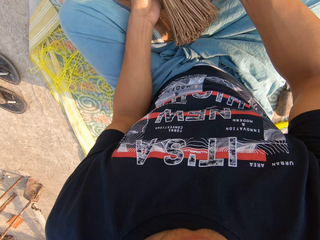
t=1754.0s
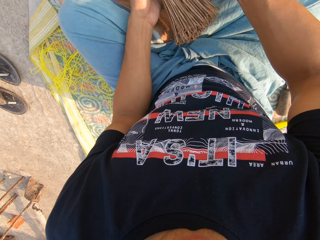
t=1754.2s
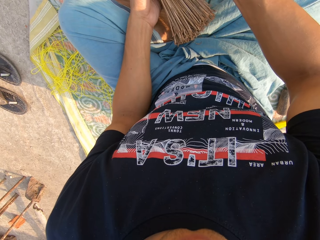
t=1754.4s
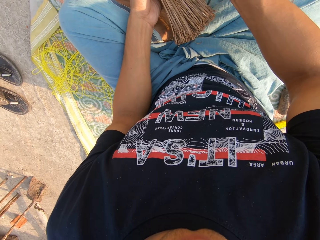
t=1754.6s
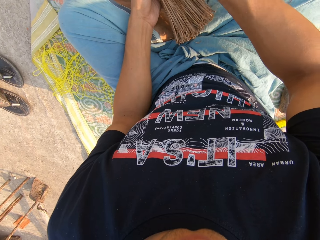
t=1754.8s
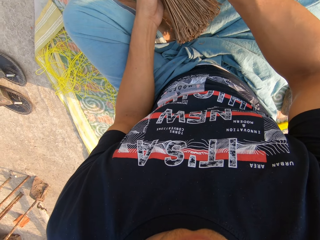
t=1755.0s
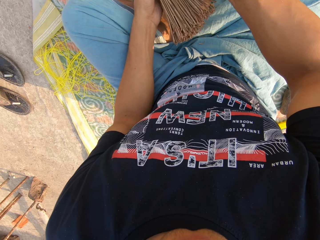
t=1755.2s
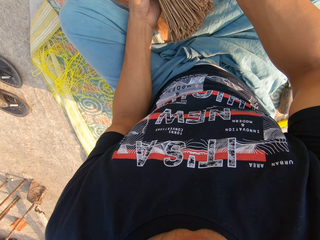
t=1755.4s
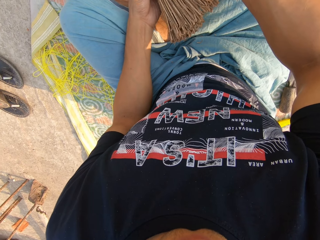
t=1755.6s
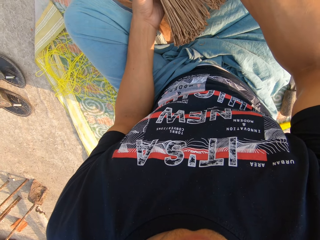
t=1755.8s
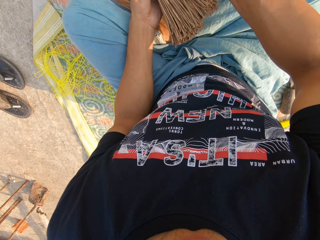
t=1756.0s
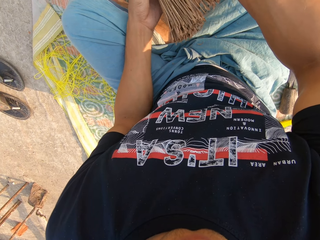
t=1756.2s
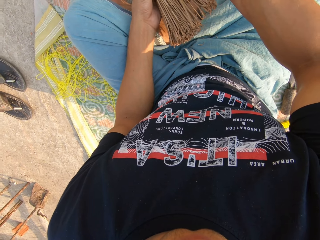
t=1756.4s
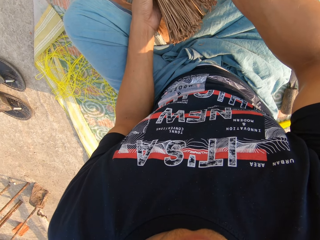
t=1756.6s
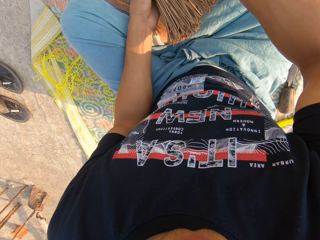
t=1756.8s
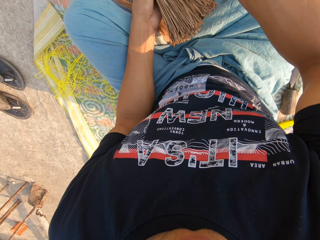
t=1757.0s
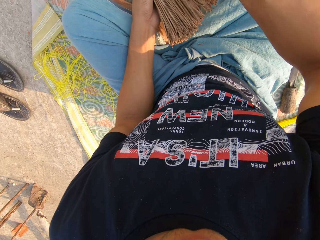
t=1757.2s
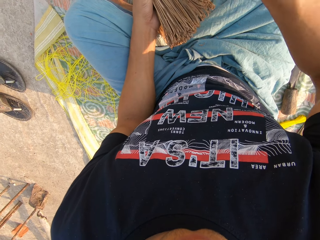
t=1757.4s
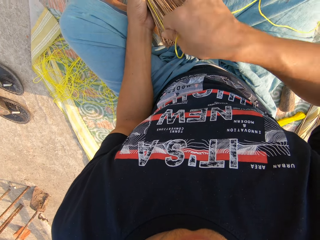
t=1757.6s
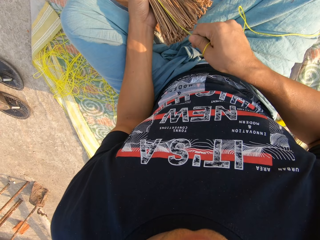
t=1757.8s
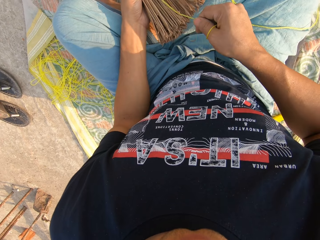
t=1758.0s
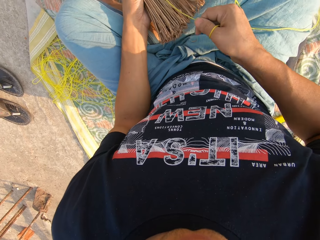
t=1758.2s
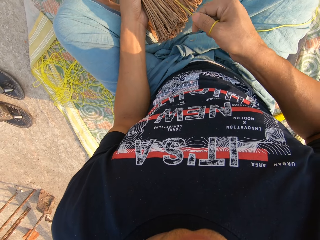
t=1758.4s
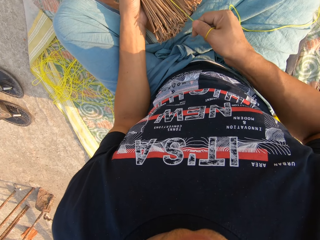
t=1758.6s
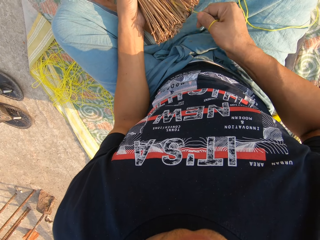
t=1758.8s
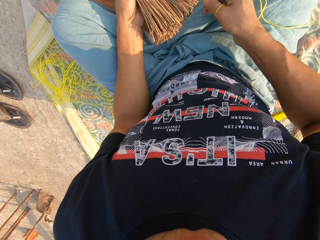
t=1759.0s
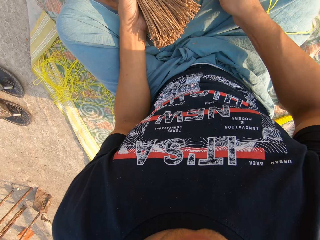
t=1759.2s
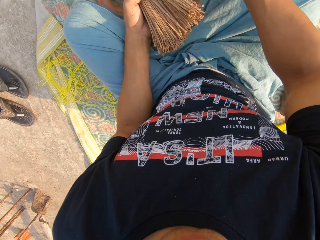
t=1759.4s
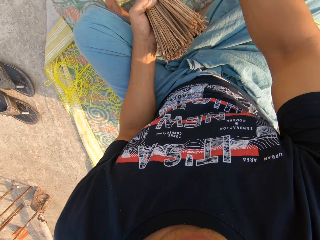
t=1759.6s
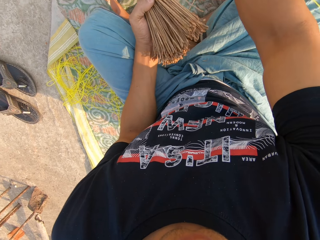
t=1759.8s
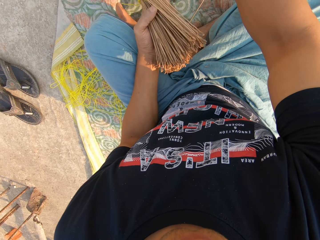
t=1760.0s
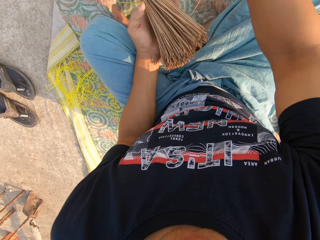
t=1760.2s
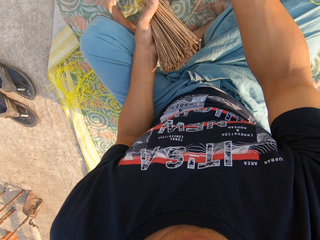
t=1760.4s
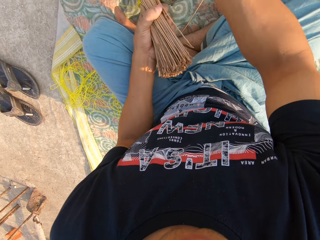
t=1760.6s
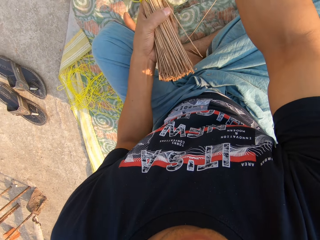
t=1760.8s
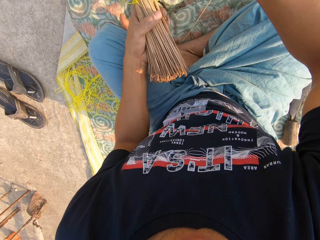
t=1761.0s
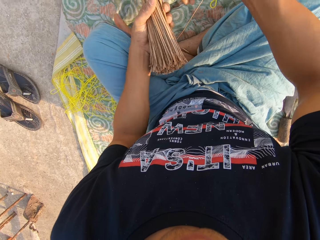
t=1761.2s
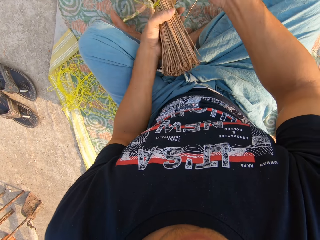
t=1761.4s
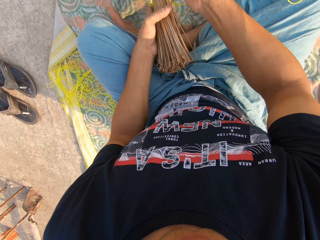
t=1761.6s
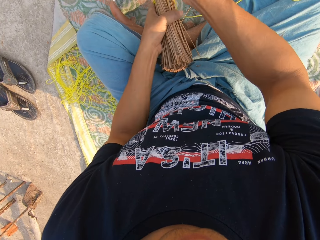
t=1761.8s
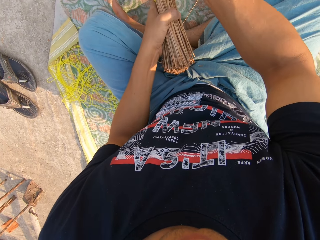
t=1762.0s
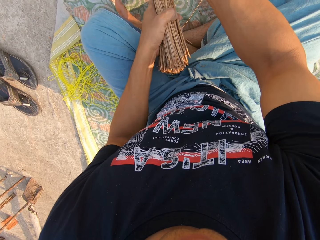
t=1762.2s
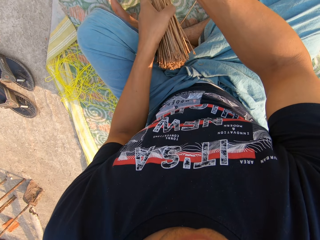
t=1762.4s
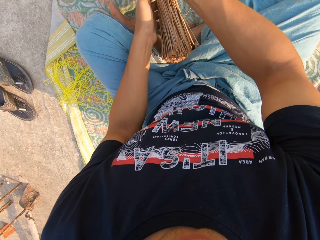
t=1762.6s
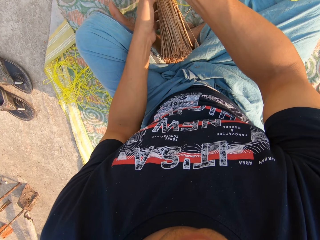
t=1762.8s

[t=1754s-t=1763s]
The camera wearer ties the rope on the broomsticks.

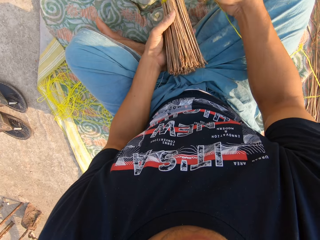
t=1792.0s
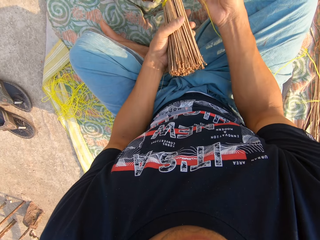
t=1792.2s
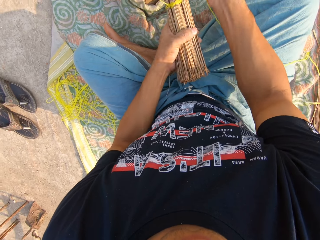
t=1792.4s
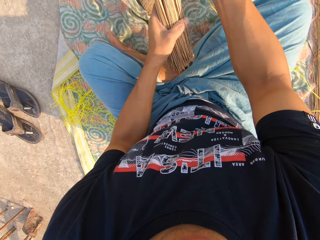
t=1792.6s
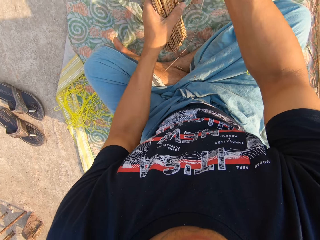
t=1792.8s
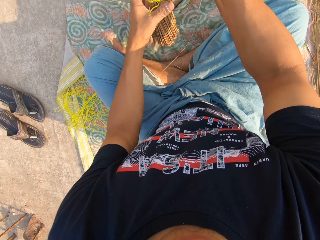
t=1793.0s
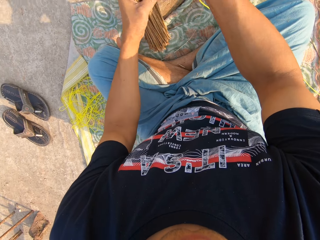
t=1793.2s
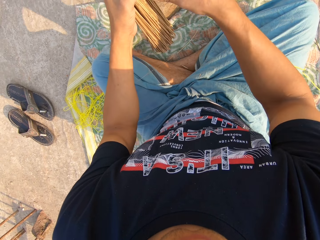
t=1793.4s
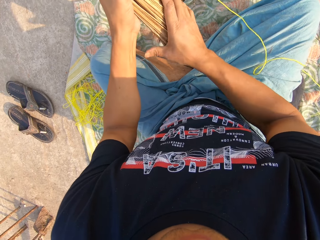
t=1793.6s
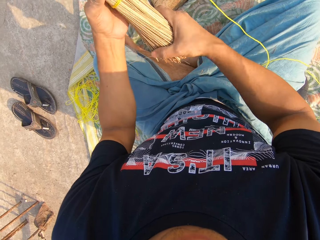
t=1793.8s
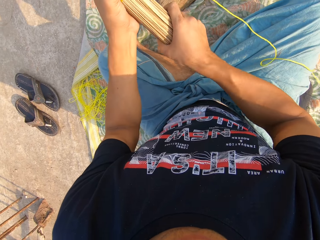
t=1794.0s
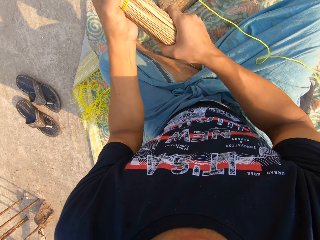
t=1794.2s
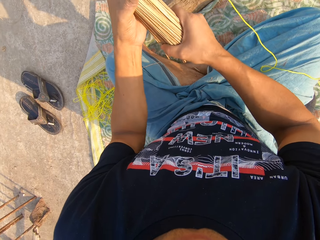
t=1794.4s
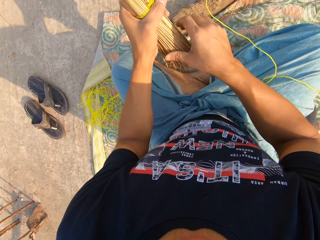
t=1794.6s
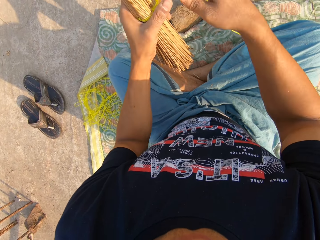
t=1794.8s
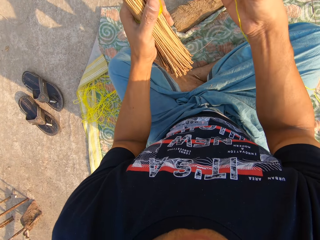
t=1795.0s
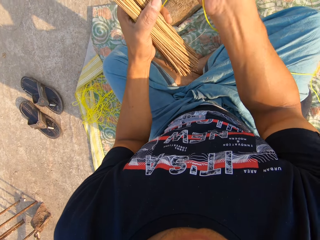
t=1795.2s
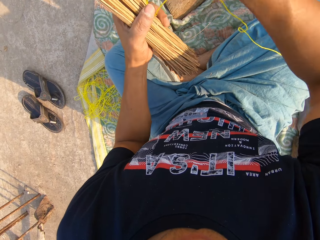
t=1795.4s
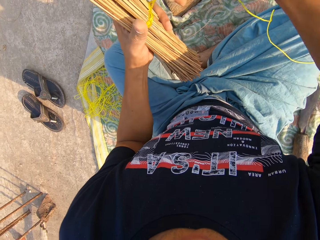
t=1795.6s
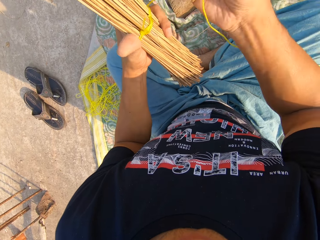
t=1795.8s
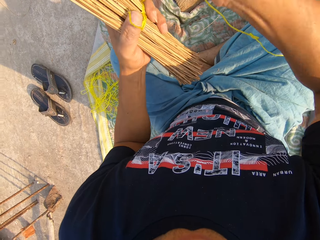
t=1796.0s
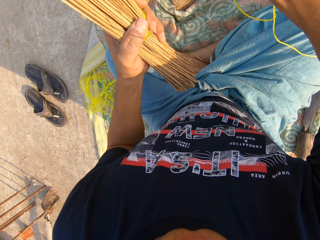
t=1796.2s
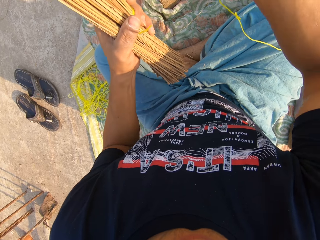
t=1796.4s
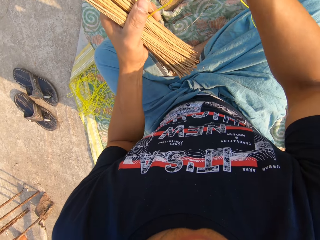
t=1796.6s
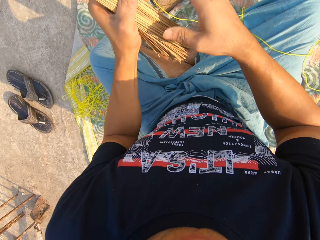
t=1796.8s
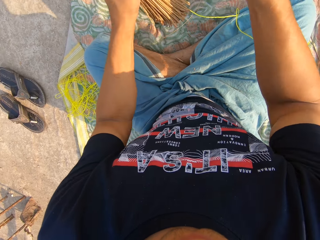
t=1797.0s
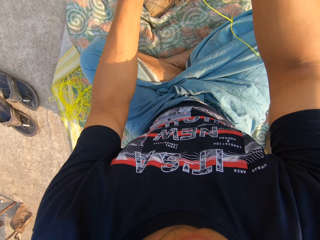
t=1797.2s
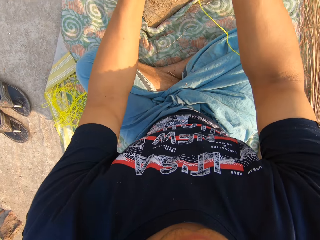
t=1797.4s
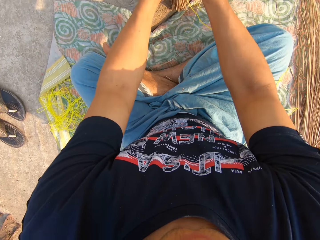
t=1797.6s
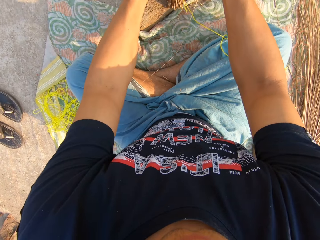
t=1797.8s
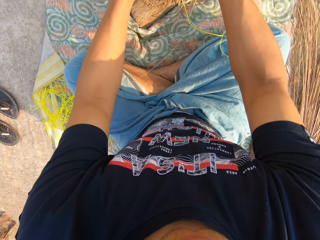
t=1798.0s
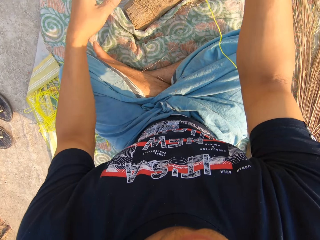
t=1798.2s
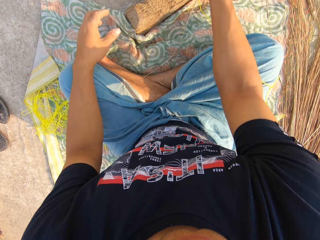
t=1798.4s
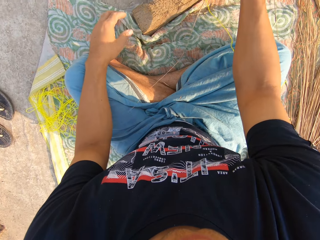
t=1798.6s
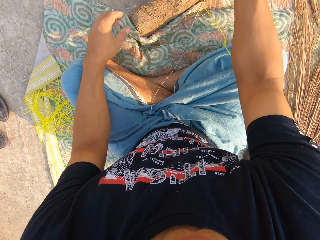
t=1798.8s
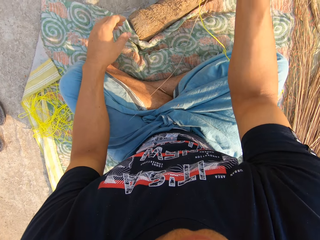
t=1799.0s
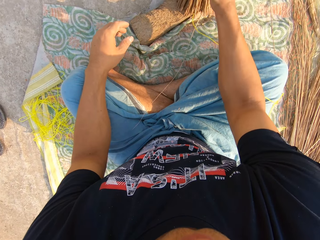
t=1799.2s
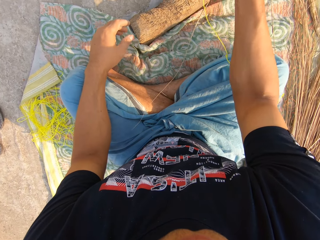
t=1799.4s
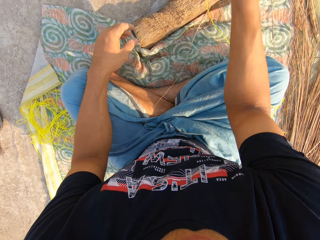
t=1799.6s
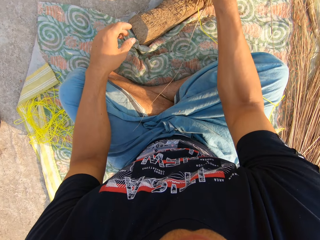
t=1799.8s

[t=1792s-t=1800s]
The camera wearer holds the broomsticks with both his hands. He adjusts the broom with both hands. He holds the rope with his right hand. He pulls on the rope with his hand. He moves the broom towards the board and hits the broom on the board.

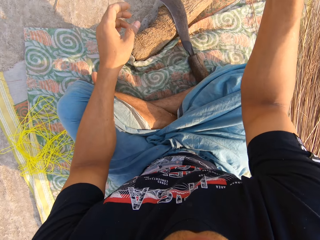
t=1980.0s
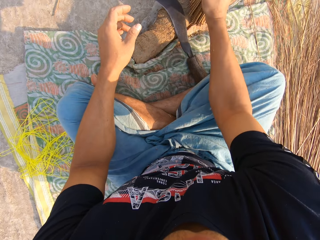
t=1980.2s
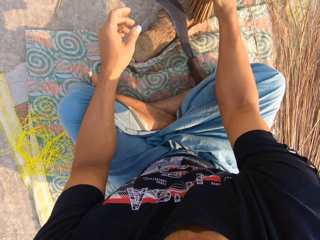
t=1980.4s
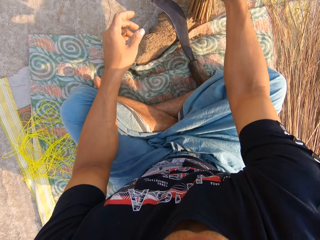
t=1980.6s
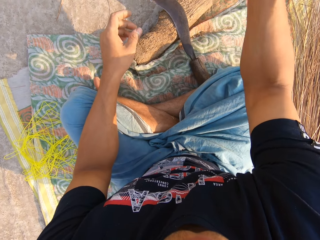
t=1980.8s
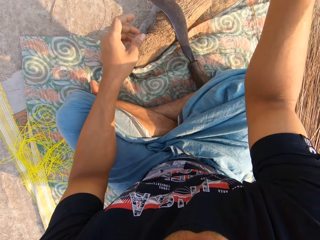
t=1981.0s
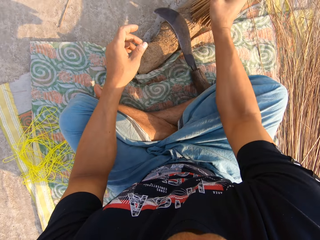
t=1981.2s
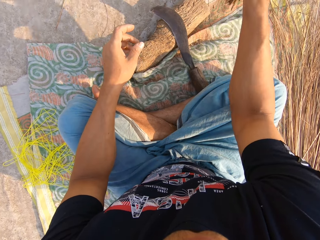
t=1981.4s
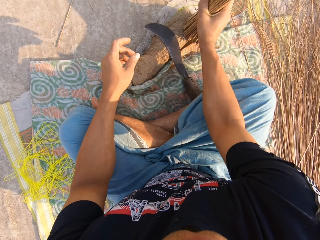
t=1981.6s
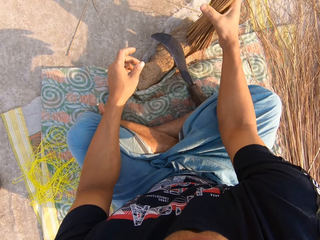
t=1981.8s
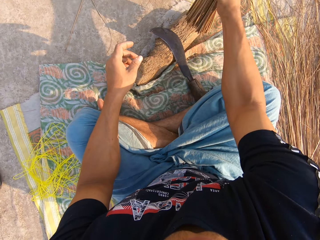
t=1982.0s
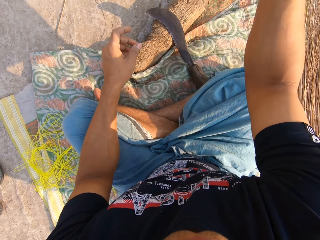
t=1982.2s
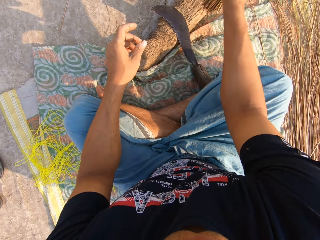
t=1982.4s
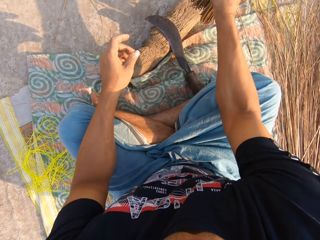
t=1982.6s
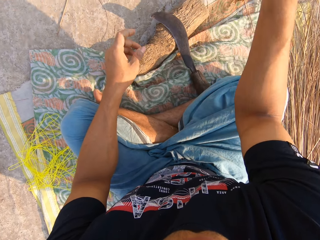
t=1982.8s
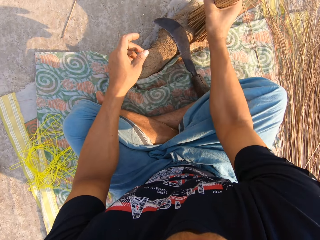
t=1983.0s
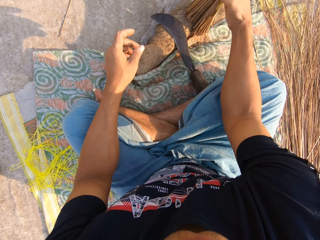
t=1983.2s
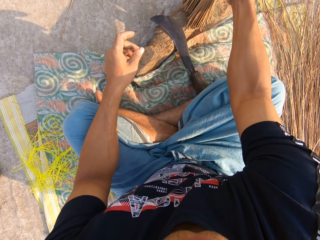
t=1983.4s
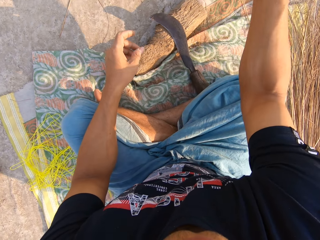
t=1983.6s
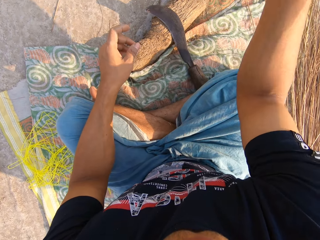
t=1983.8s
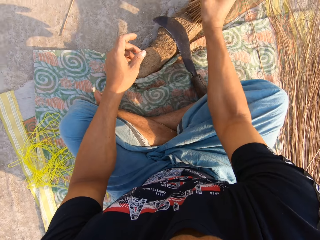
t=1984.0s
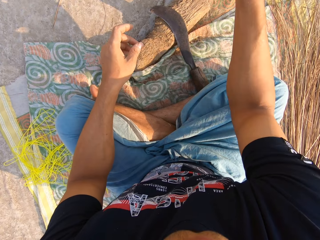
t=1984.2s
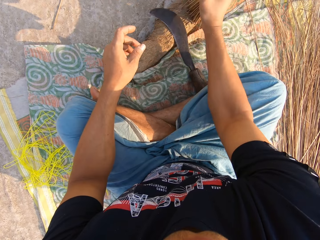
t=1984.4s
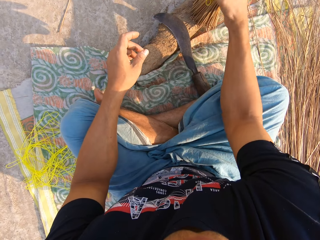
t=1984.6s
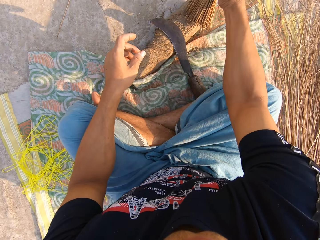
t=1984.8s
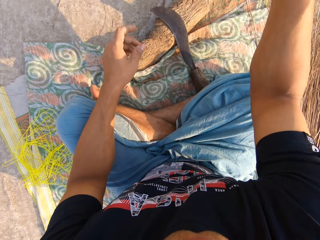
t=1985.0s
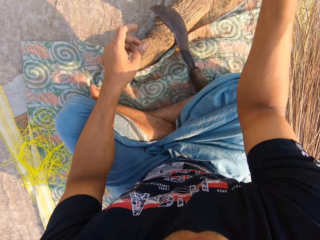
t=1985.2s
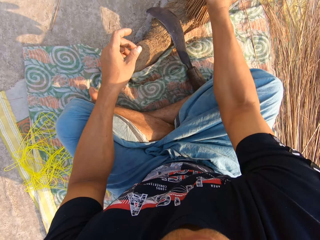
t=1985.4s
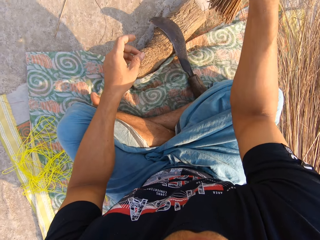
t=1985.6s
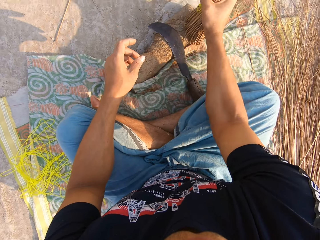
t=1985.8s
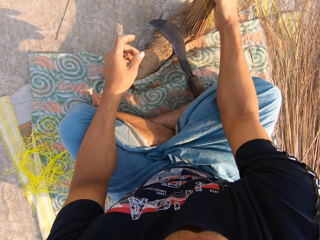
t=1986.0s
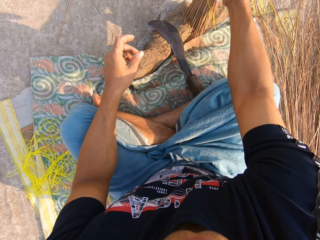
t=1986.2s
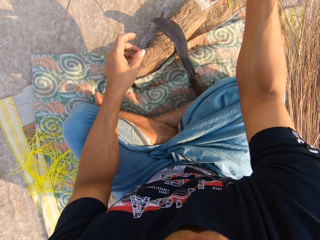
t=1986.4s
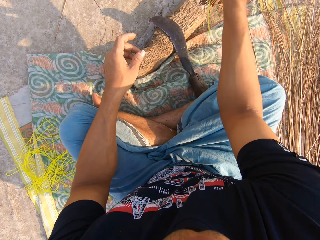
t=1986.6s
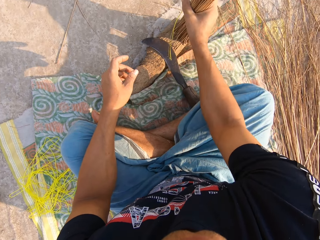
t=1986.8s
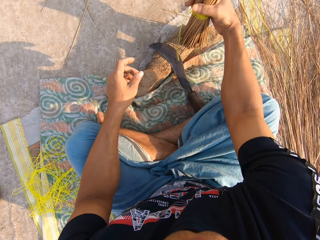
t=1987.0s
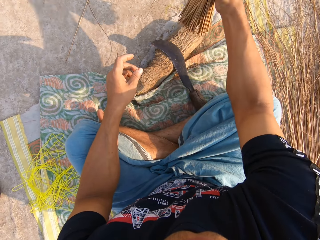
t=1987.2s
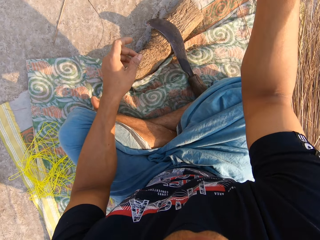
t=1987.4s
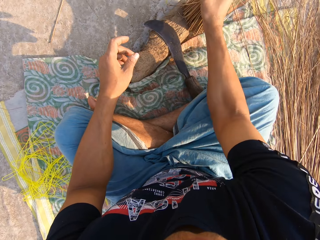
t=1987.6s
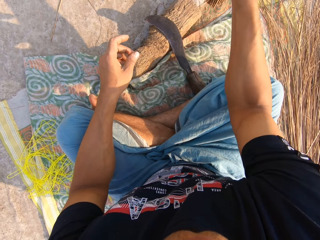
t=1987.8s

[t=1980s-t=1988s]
The camera wearer hits the broom on the wood with his right hand.
